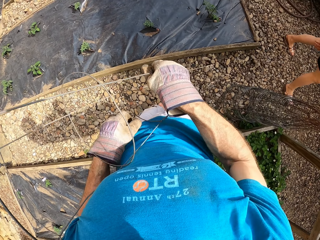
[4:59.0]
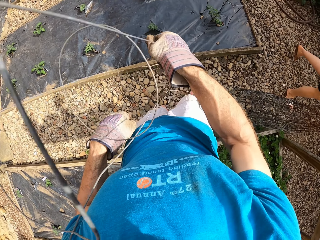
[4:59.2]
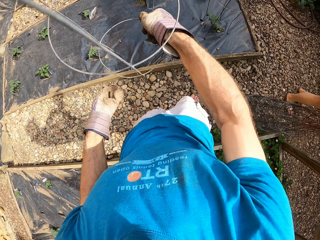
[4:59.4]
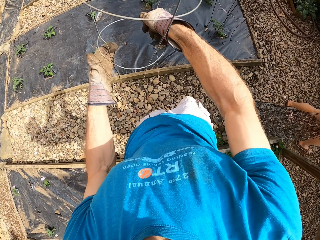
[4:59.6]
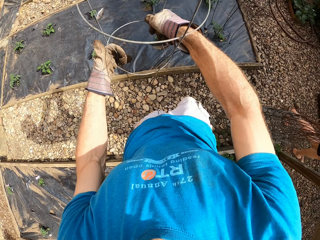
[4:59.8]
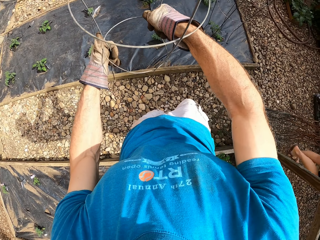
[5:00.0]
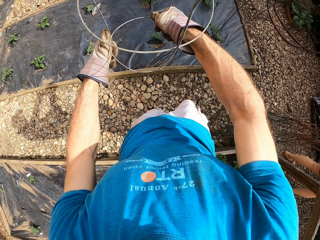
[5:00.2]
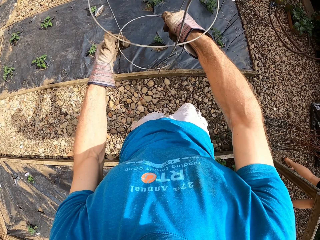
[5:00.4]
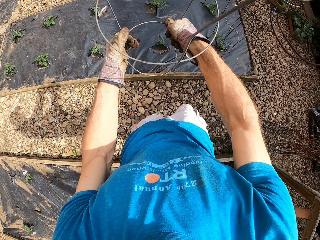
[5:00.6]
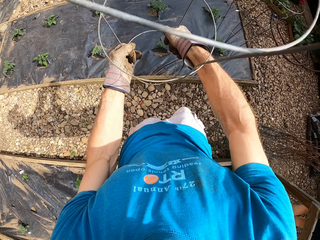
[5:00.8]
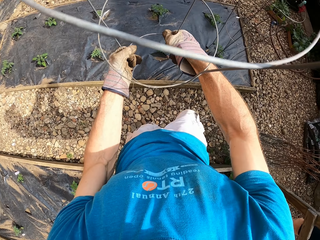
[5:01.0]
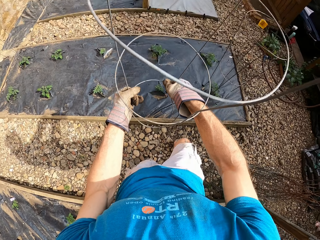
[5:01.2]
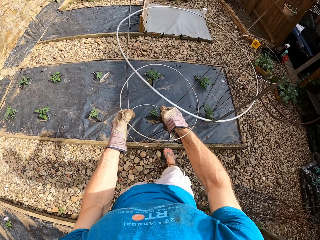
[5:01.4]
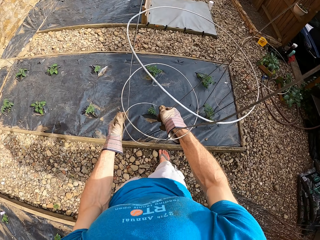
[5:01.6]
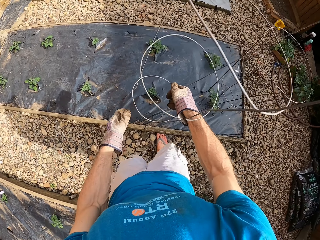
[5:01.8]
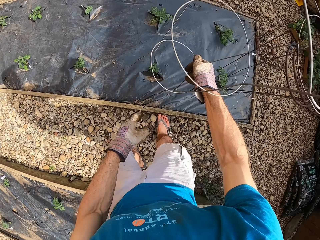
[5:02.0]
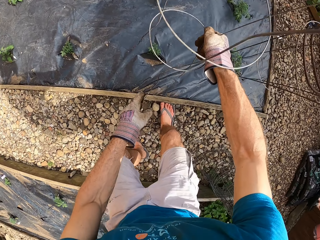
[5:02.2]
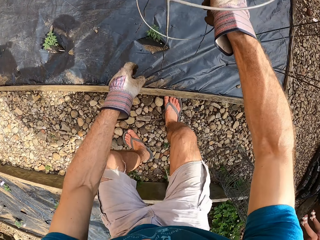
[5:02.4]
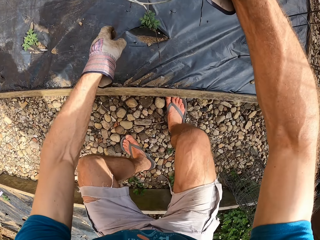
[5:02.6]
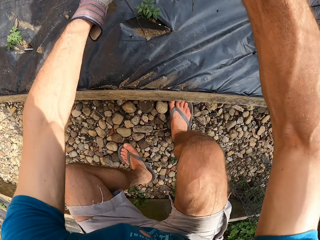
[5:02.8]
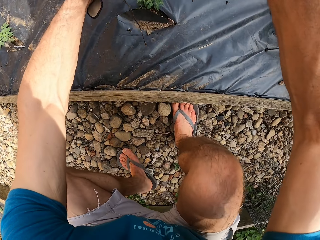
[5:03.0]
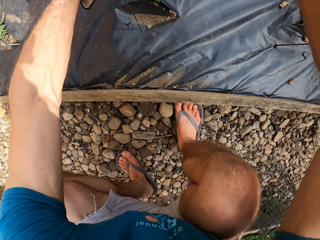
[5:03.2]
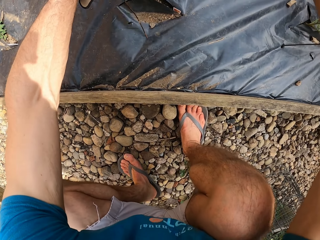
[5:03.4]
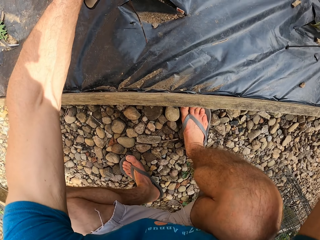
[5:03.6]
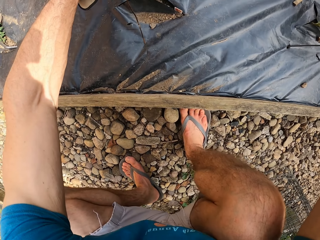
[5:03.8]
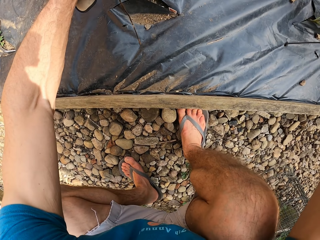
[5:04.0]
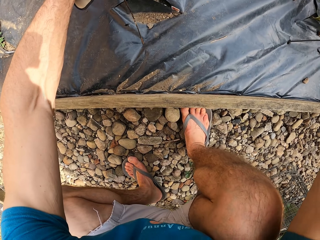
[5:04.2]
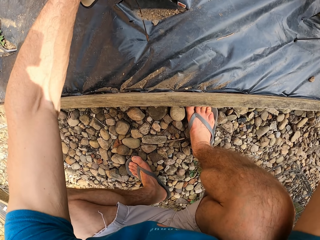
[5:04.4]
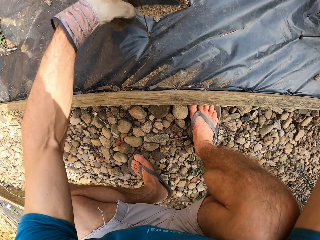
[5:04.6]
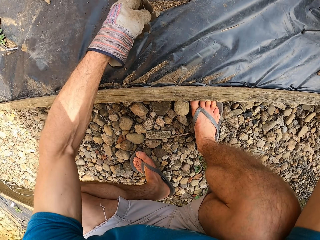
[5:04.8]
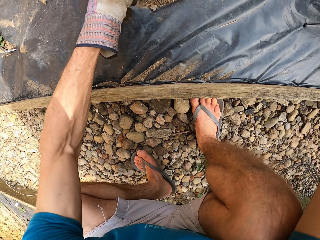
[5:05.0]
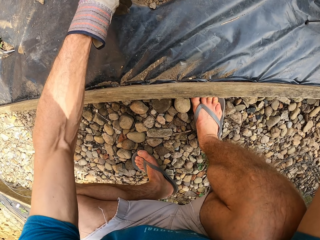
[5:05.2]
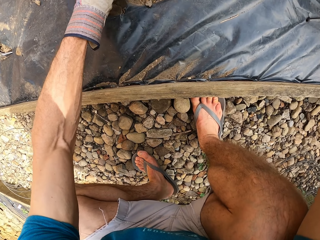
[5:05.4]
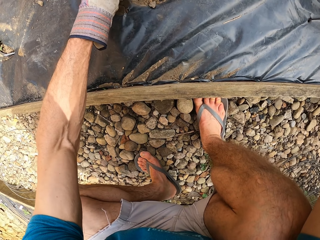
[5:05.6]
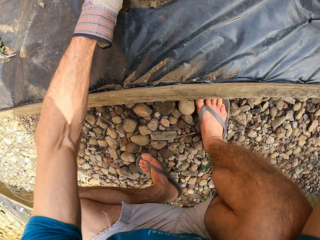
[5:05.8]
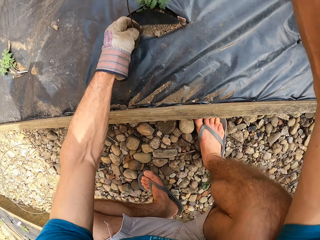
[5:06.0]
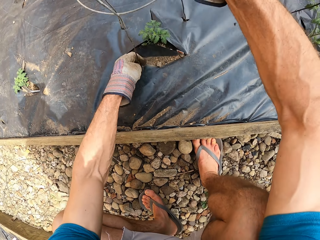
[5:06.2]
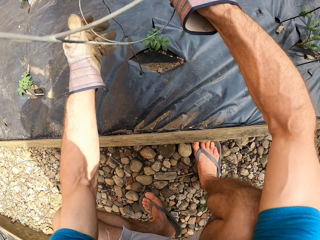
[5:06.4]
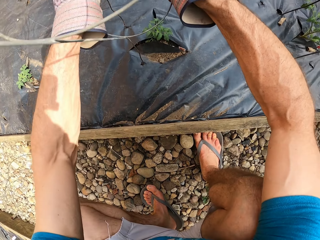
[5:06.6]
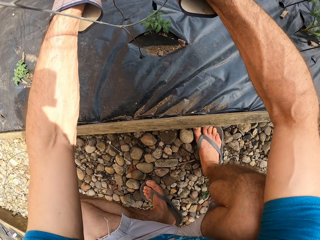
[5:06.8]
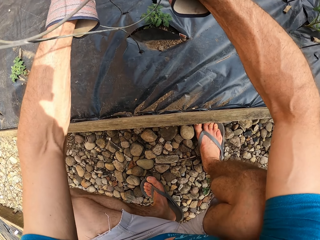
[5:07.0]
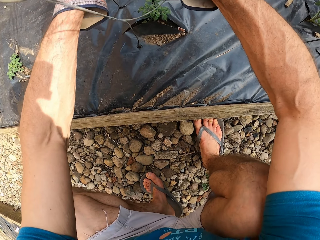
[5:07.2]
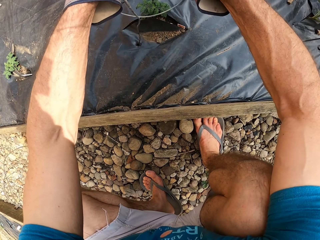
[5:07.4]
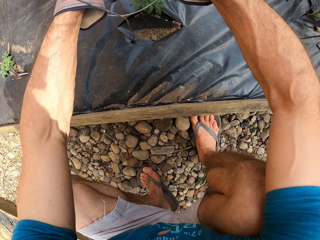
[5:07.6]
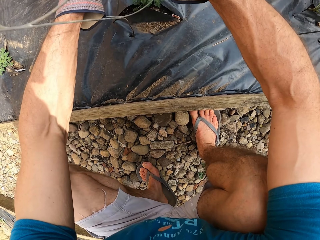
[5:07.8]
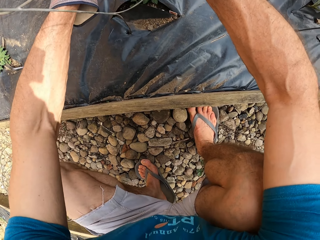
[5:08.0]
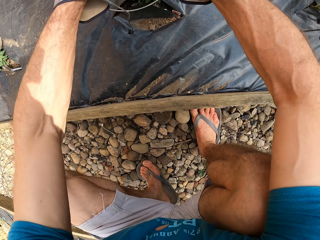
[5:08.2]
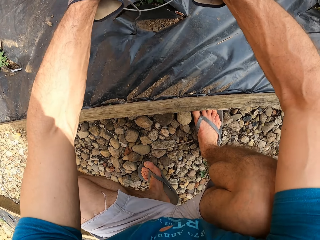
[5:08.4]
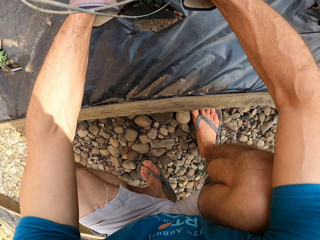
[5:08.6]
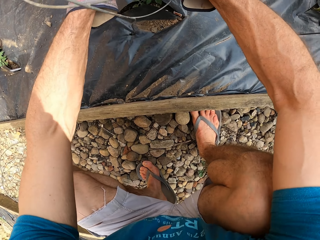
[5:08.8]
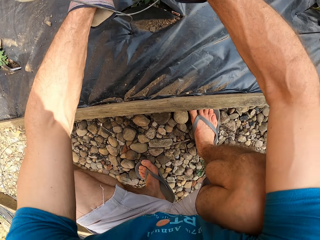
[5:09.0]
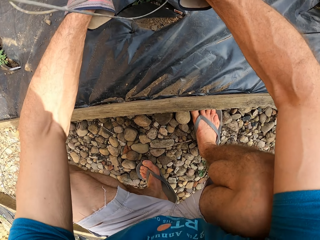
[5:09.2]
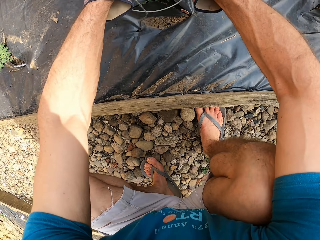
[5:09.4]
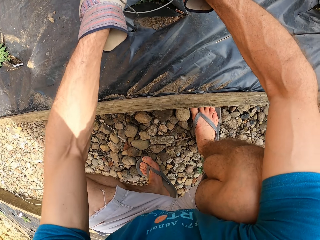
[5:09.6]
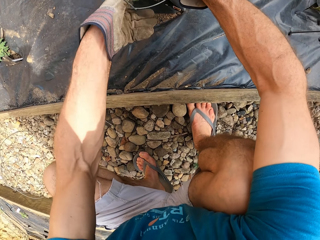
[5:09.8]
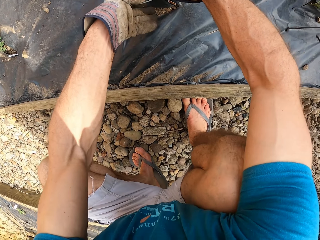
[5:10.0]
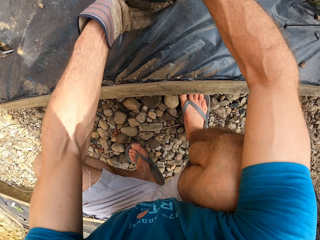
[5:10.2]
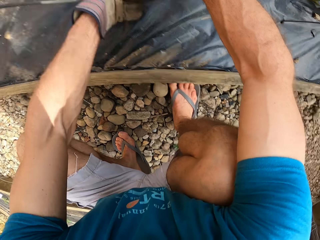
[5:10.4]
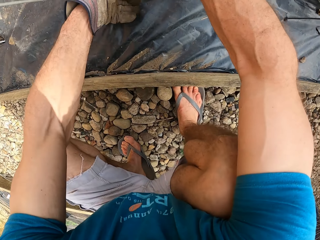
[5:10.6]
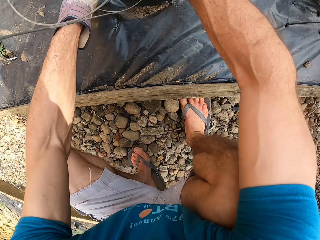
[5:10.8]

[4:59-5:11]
The camera wearer holds the plant stand. They squat beside the flower bed and fix the plant stand on the flower bed.

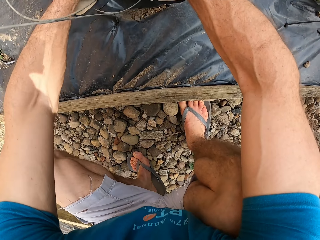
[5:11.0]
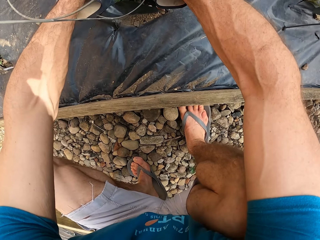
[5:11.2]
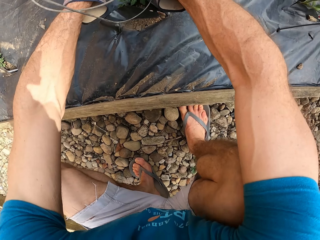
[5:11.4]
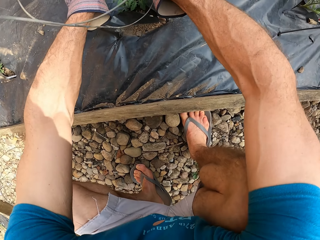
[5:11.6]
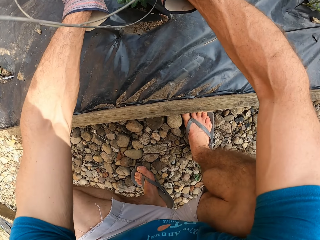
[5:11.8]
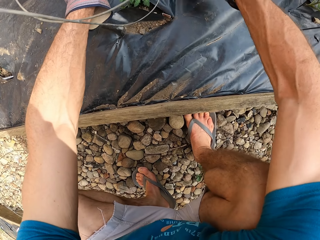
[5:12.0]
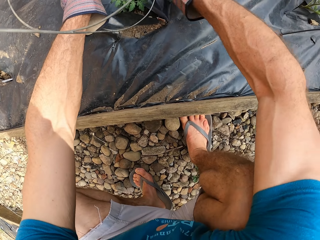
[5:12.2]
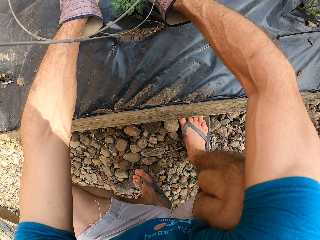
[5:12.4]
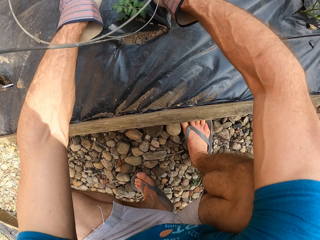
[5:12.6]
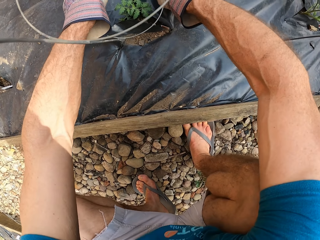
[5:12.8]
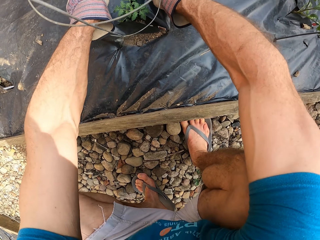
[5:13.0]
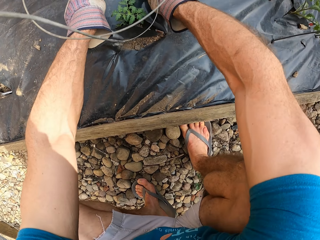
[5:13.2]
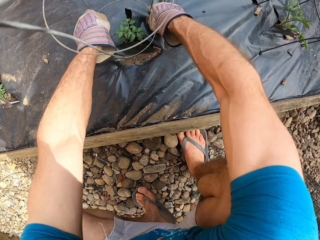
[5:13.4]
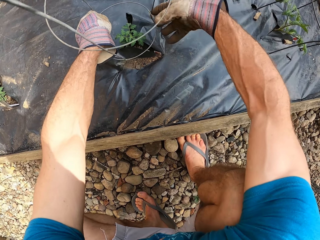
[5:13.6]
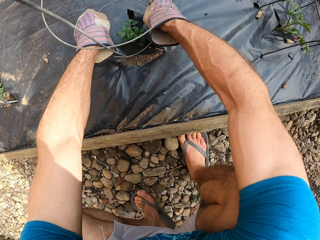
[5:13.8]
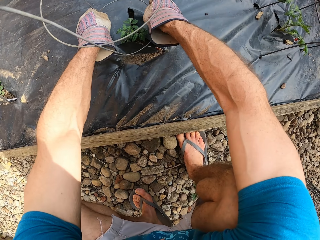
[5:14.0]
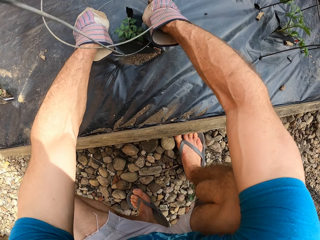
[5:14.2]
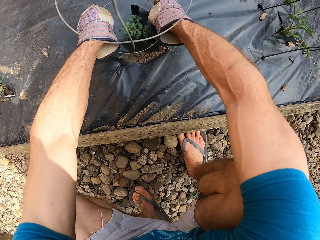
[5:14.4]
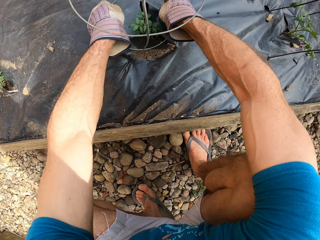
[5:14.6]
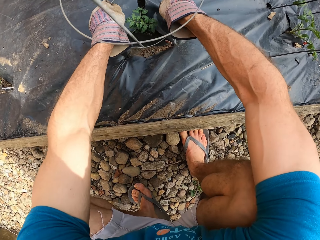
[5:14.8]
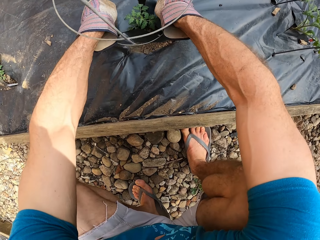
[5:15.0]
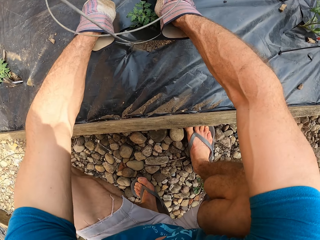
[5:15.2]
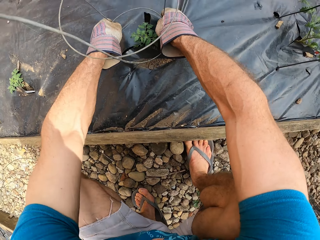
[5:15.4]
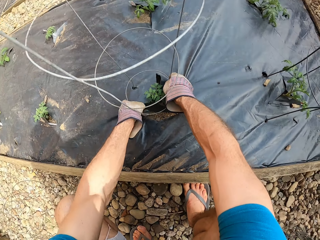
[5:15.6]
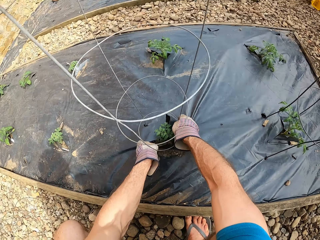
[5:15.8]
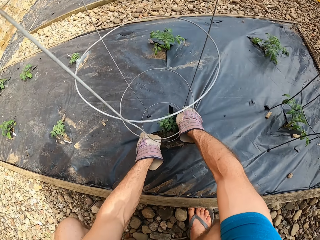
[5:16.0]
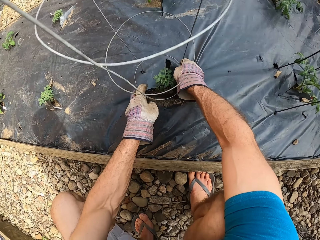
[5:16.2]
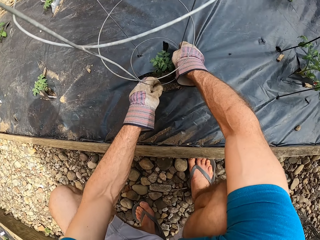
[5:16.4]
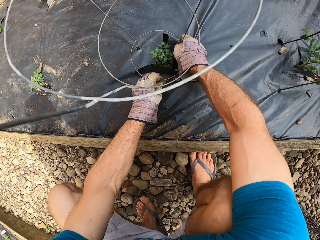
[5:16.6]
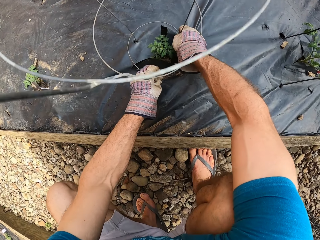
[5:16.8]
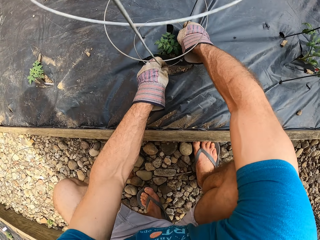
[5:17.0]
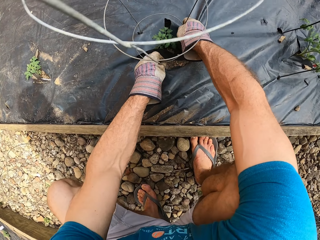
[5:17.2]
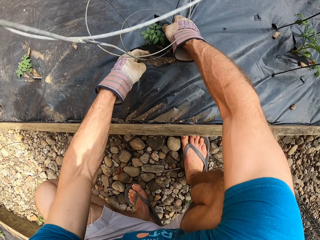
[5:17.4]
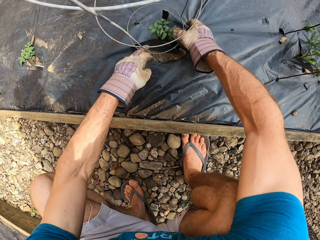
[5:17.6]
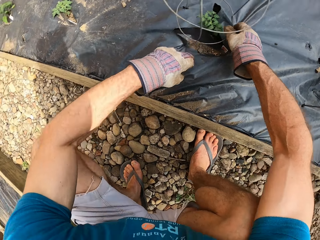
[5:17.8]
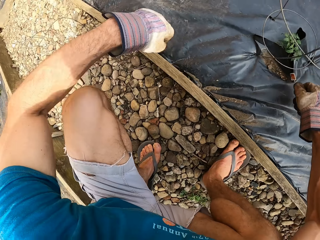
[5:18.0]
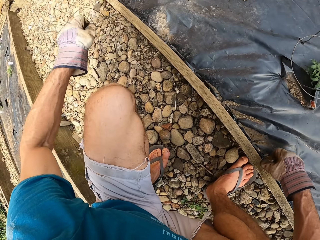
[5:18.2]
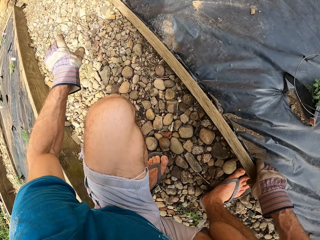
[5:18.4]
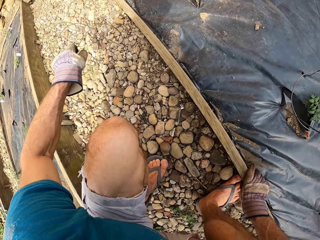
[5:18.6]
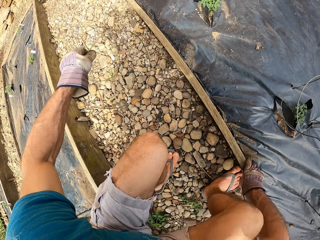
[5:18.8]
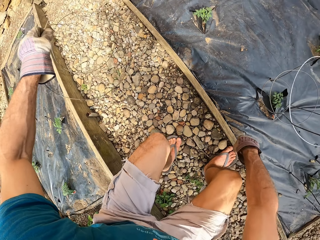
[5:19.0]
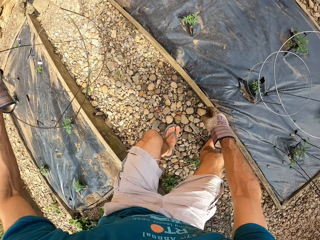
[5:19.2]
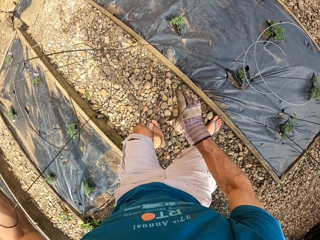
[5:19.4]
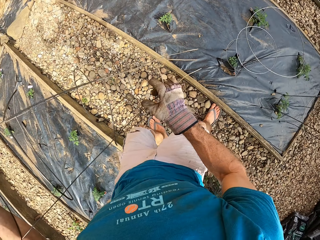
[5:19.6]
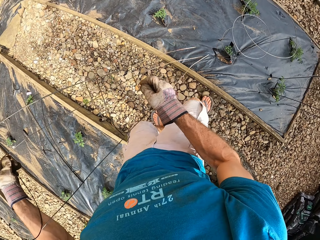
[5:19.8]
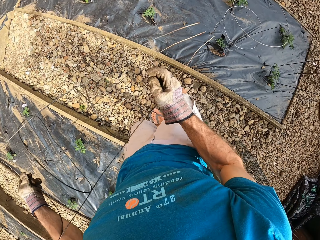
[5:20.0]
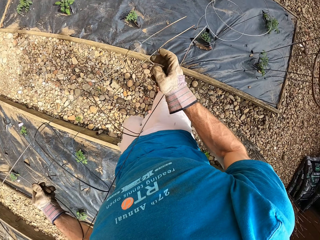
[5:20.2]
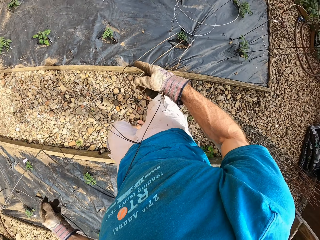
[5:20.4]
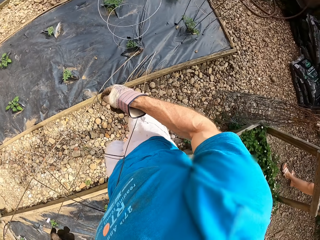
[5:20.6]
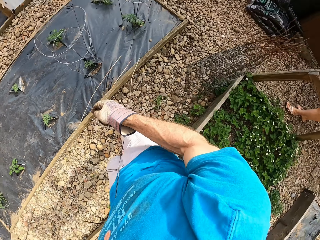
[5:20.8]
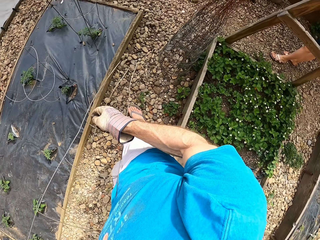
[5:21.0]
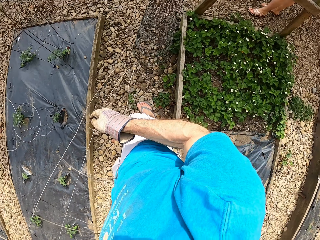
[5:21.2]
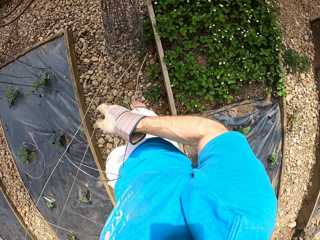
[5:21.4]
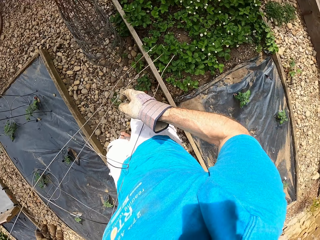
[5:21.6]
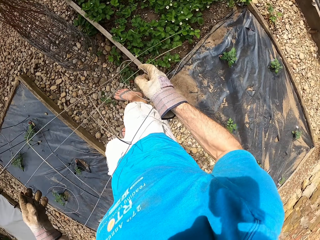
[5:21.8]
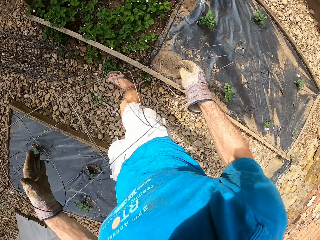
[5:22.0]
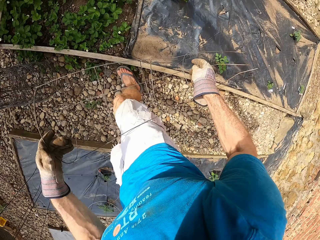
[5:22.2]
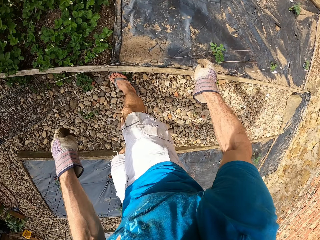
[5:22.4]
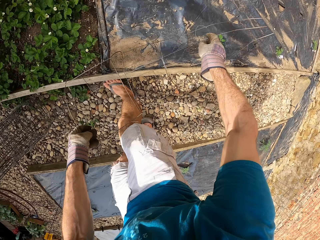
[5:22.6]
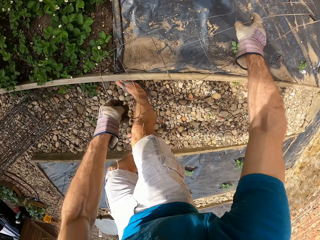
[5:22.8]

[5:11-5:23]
The camera wearer picks up the steel bar or plant stand from the floor. They hold the plant stand and turn around on the flower bed.
